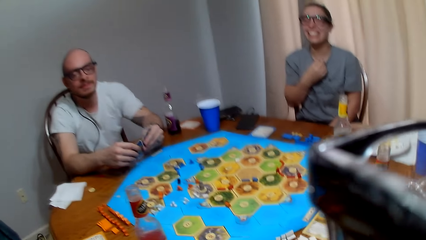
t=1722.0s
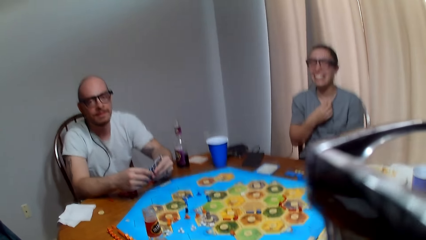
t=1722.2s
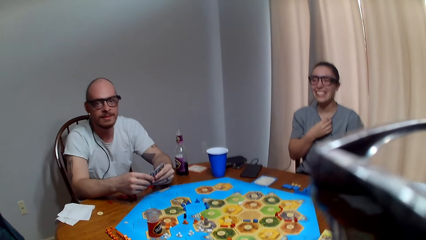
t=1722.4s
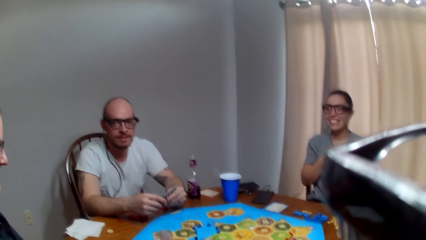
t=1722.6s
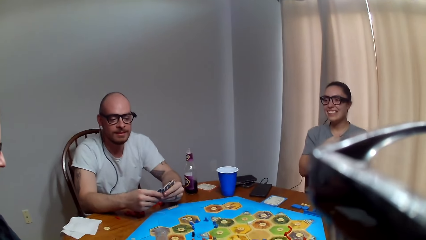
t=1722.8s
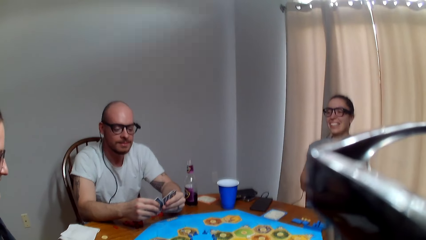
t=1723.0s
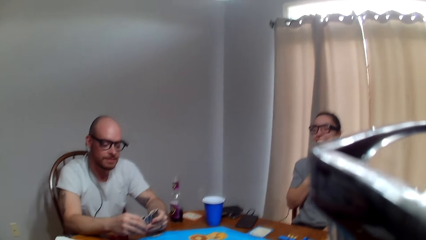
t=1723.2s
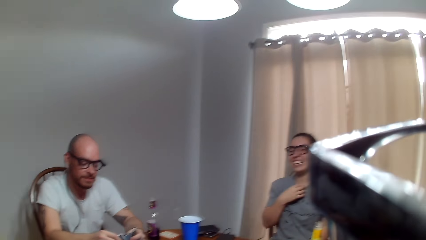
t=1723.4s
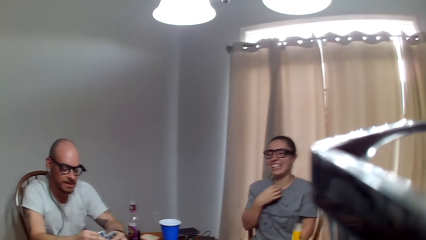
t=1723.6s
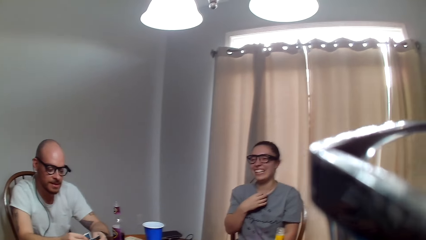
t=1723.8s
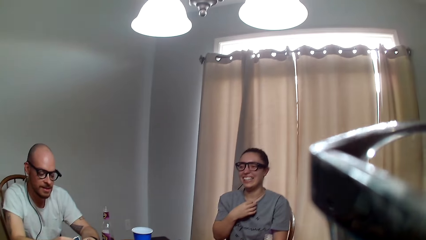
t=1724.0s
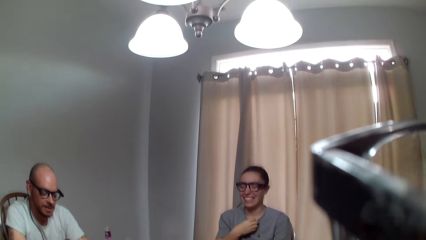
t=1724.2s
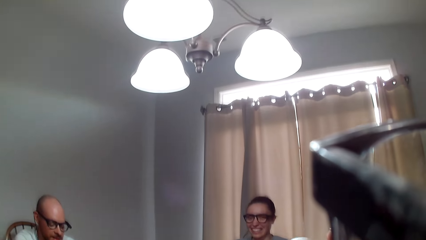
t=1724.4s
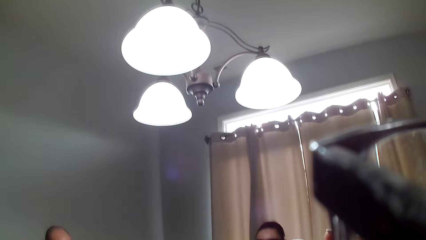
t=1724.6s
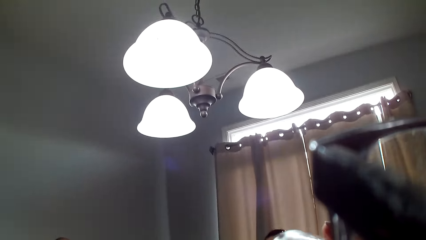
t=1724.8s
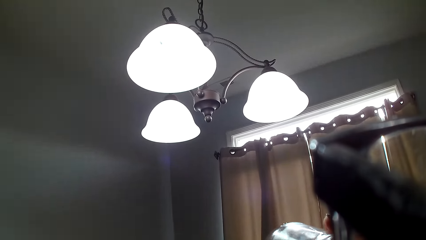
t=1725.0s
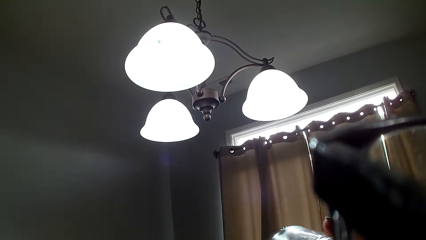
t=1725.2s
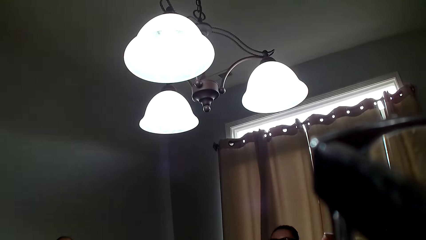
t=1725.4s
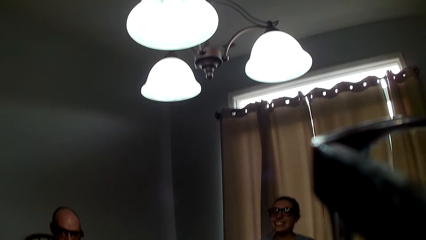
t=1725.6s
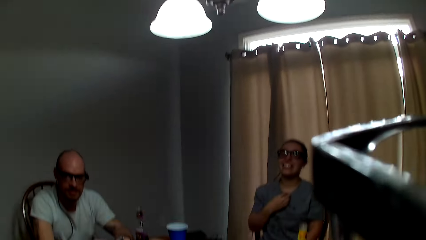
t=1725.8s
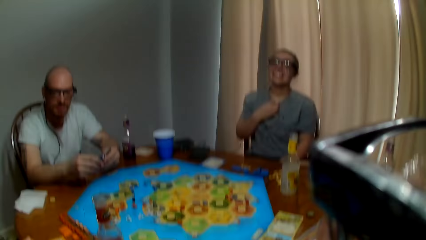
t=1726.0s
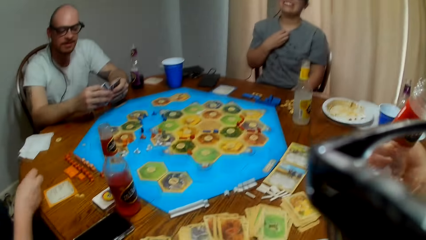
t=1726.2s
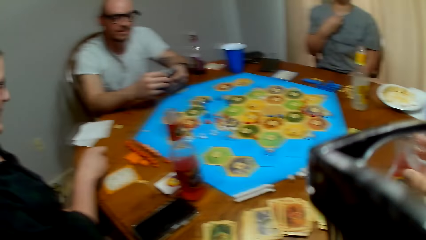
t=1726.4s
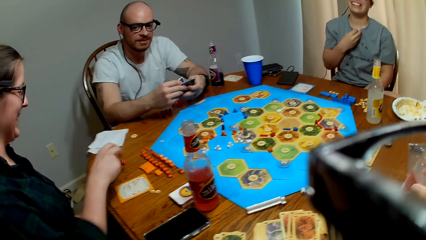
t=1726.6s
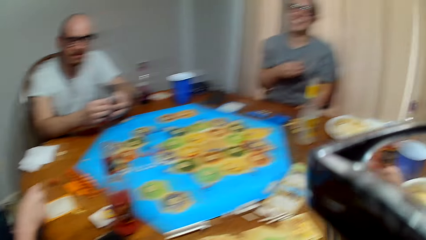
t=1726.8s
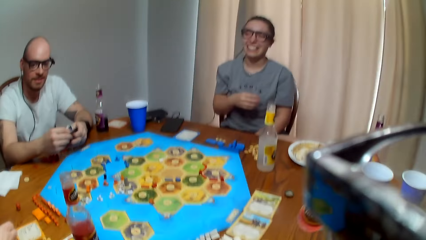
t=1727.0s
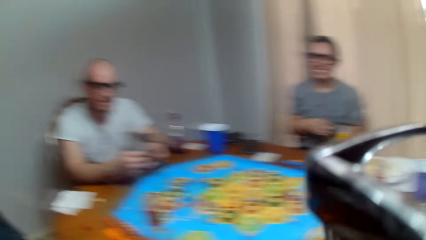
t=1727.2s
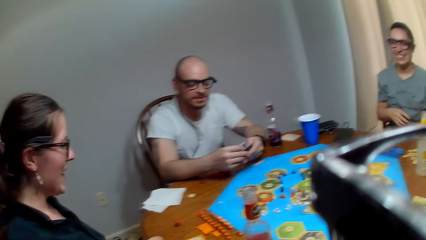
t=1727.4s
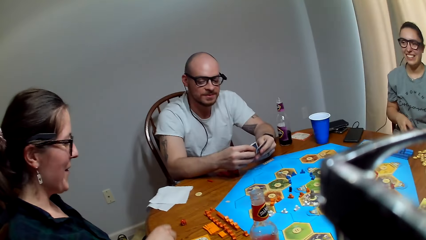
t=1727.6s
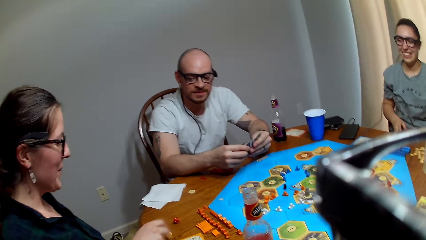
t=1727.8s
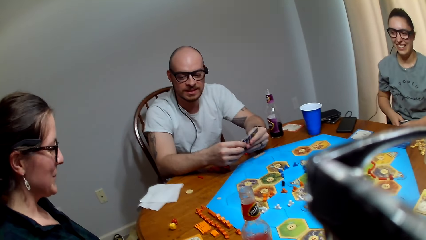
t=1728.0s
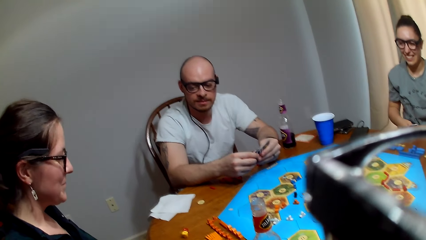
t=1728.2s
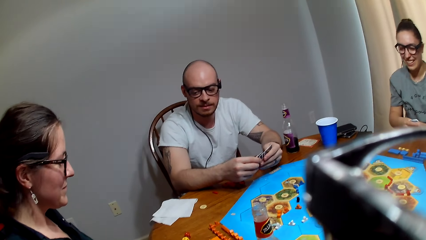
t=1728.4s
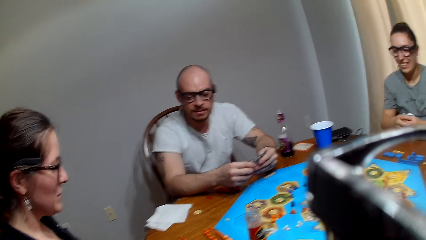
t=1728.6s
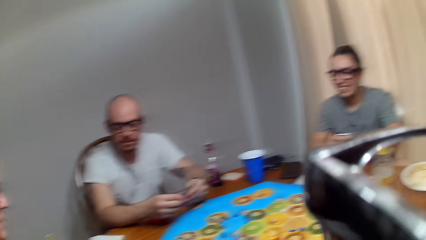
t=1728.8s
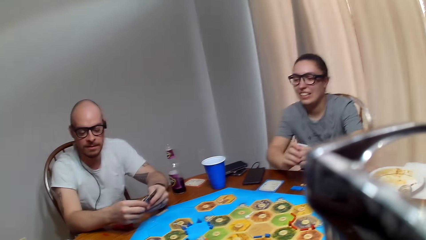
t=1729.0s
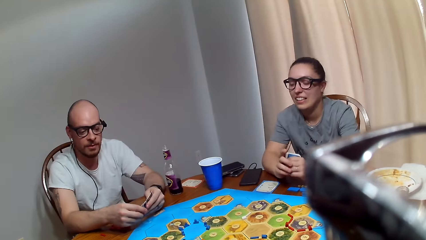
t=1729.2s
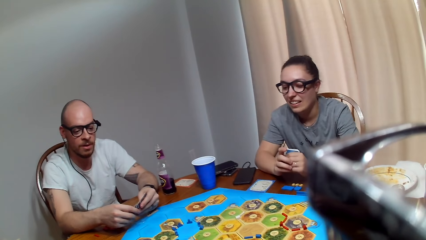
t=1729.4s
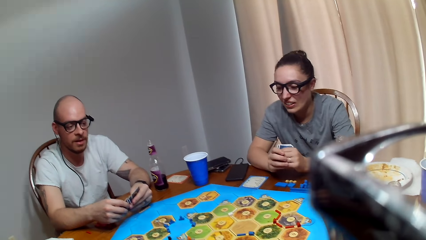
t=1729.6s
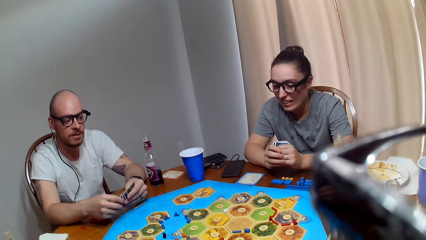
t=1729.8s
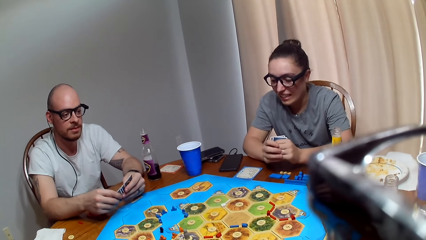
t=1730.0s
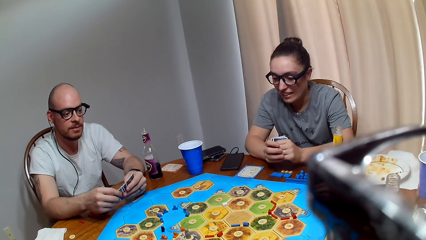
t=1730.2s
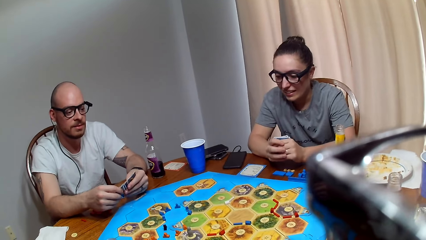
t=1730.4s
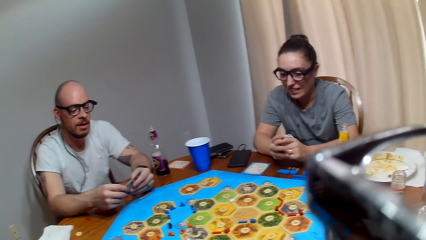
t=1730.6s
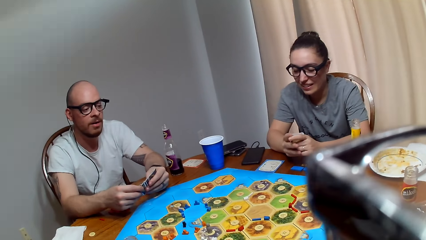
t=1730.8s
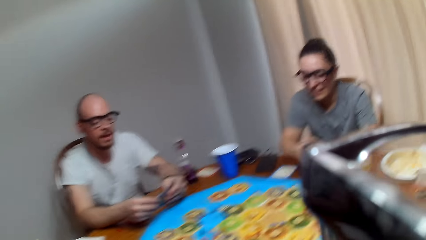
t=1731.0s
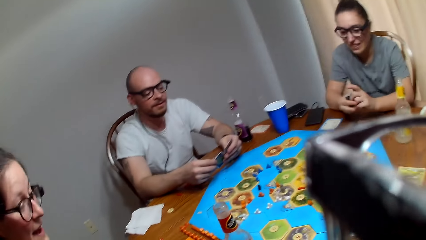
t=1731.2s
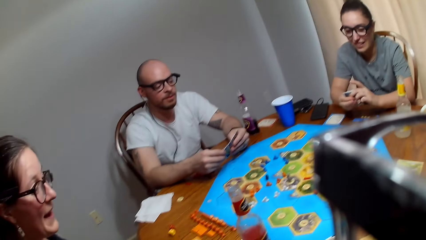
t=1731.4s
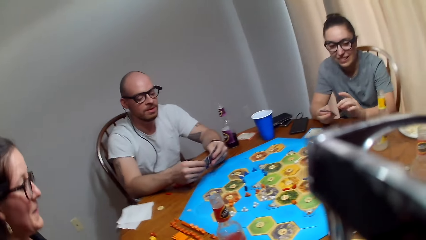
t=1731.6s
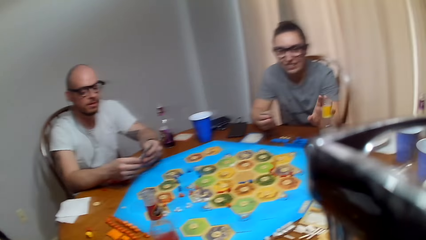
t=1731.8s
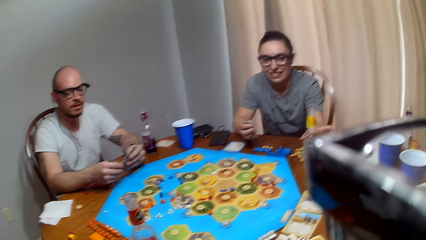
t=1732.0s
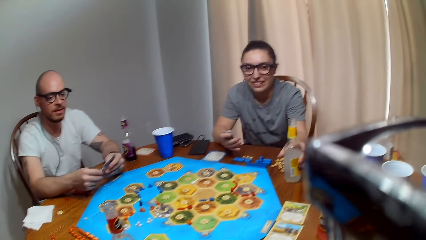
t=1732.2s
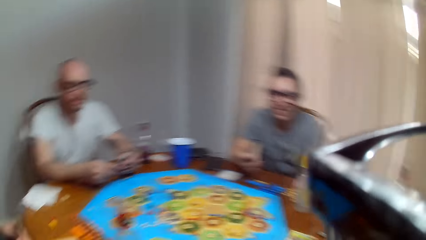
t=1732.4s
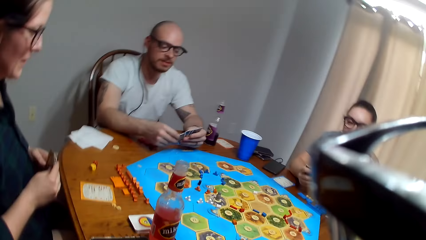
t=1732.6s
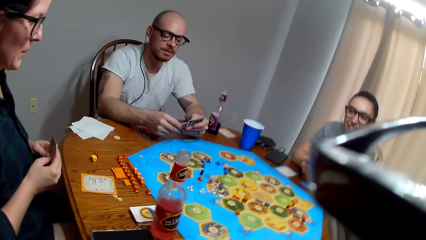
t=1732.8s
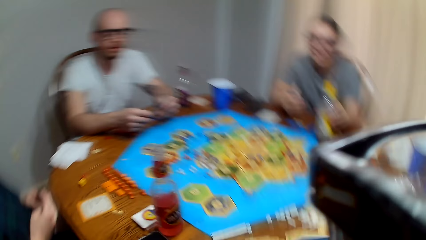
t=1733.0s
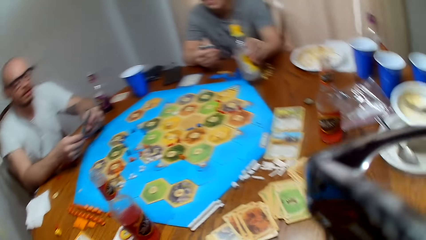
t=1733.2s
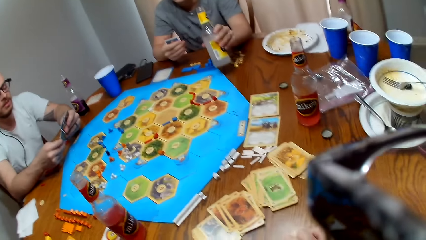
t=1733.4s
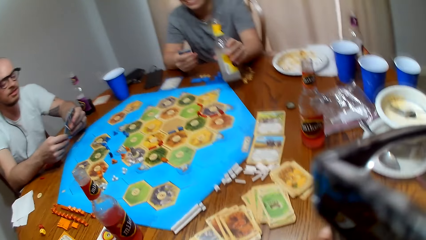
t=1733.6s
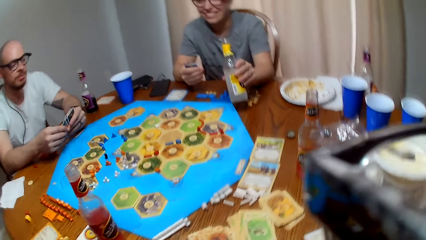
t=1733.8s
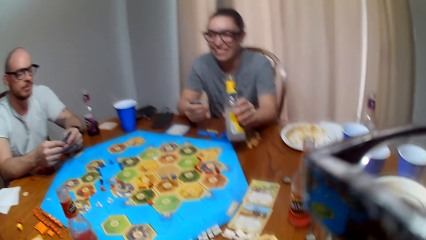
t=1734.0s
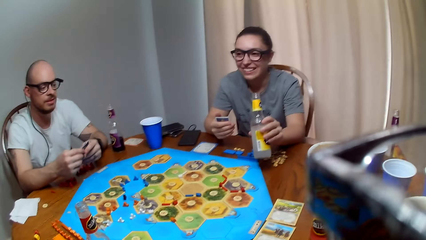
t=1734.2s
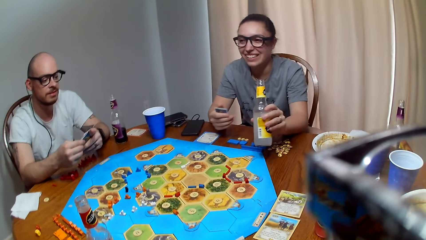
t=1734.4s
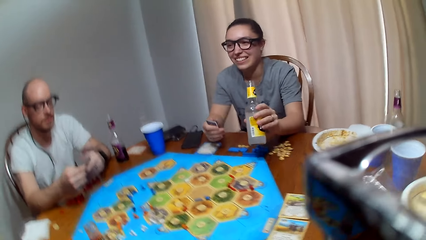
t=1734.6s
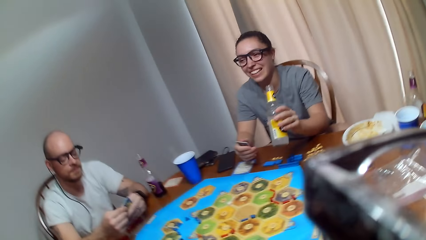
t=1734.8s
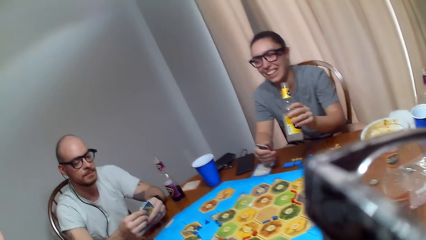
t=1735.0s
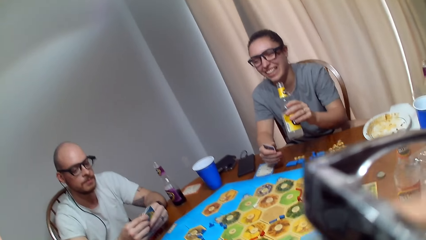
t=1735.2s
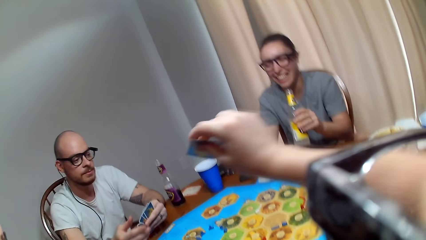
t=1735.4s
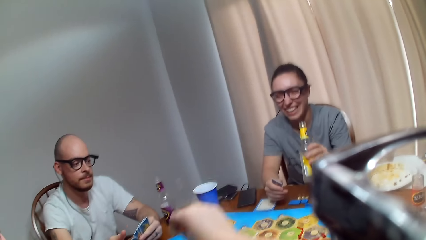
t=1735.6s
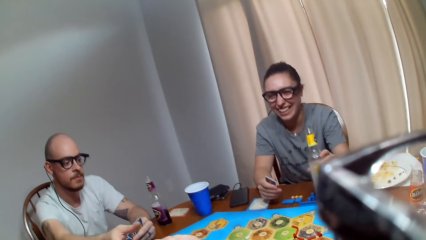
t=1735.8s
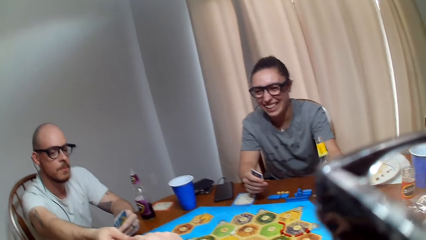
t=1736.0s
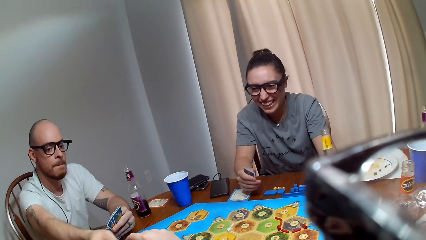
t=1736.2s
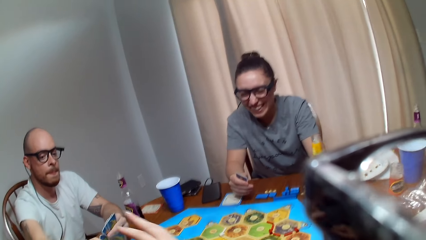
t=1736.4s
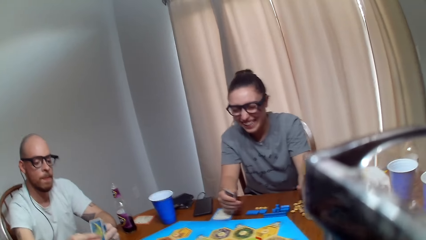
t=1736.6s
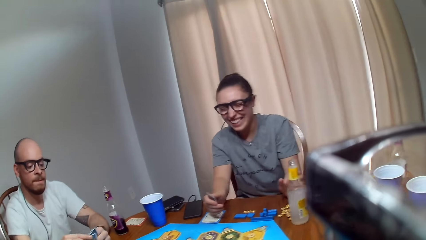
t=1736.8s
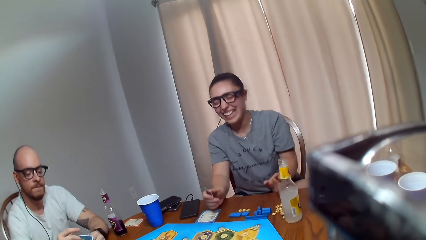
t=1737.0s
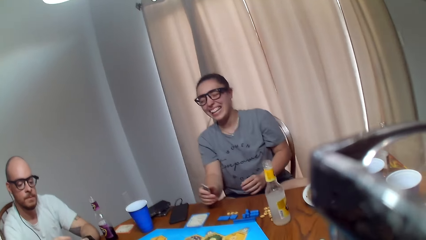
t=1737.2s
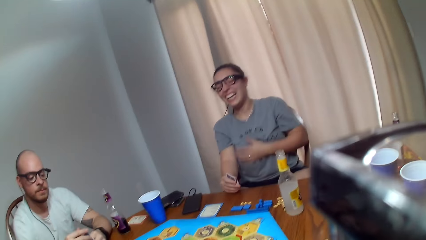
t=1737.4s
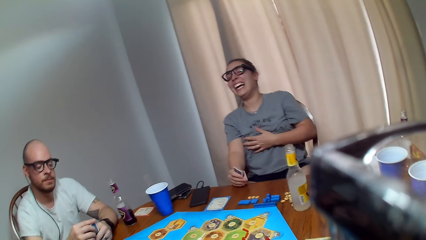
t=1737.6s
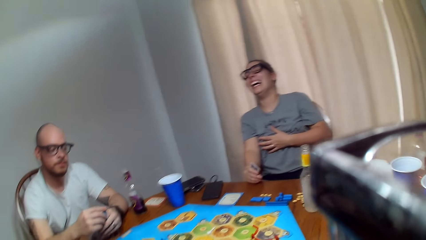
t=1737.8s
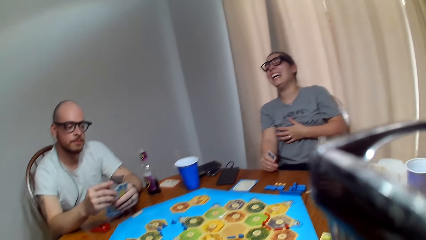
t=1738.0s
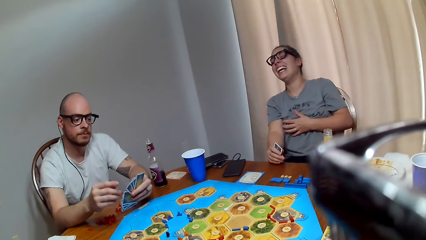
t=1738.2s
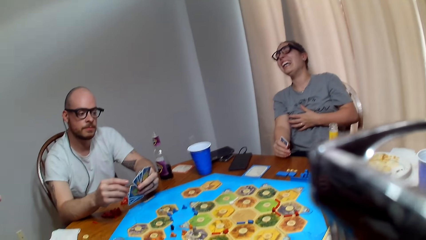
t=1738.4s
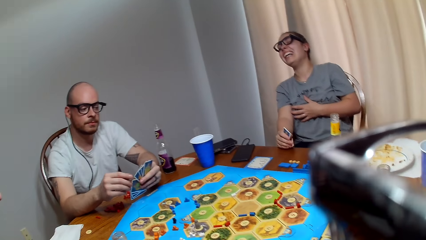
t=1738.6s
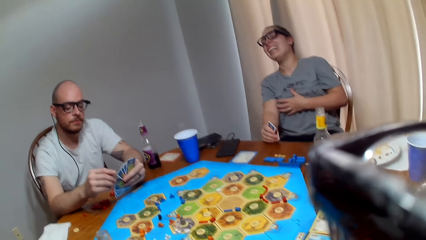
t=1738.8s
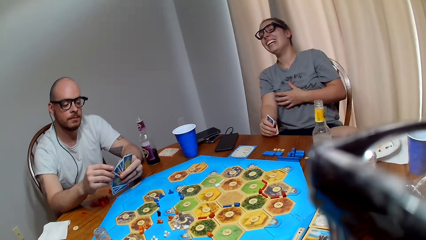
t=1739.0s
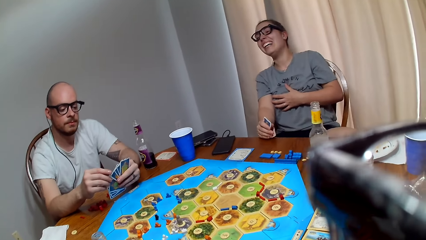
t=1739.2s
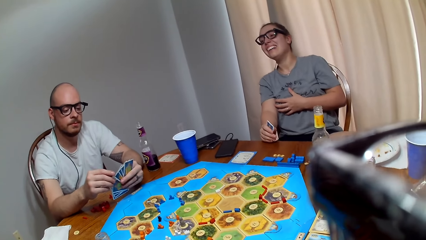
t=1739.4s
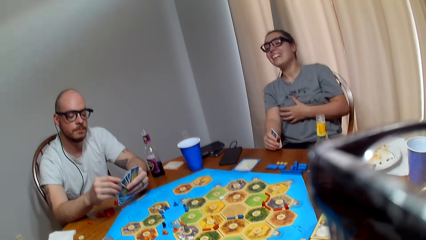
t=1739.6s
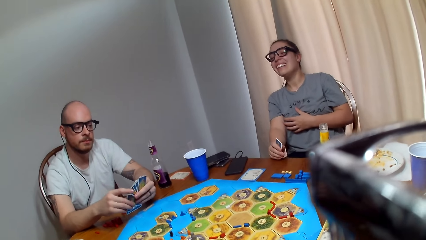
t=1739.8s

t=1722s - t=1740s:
The camera wearer drinks her beverage. They place the bottle on the table. A woman throws dice on the table. The woman speaks. The camera wearer speaks. A man talks to the woman. The camera wearer talks to the woman. Another woman grips the bottle. The man asks for a card. The camera wearer responds to the man. They hand over a card to the man. The other woman places the bottle on the table. The man picks up the card from the camera wearer. The camera wearer makes a remark. The man stares at the cards.
